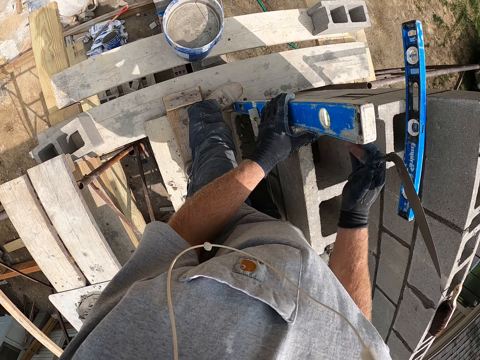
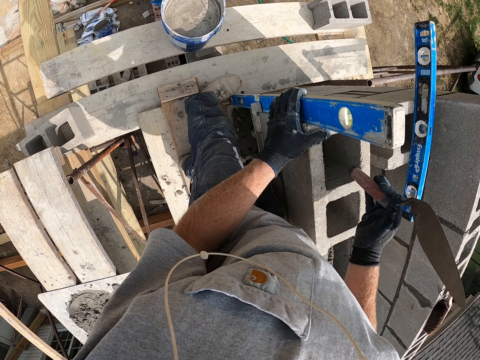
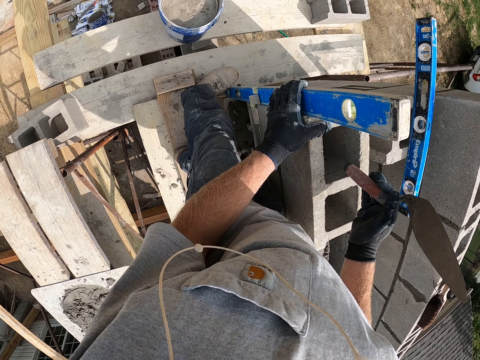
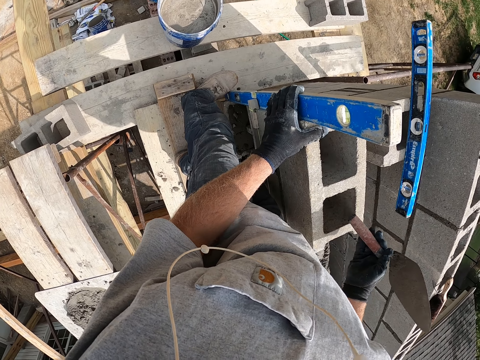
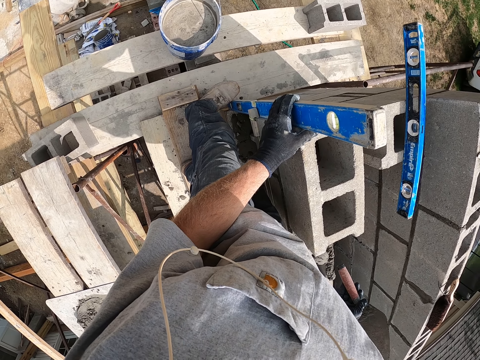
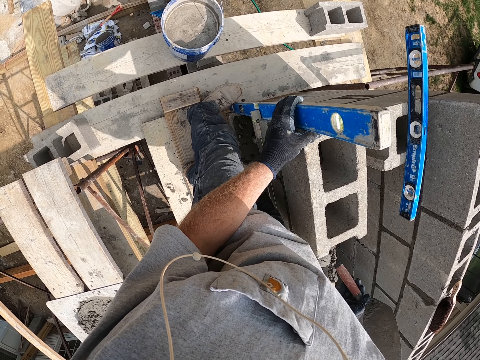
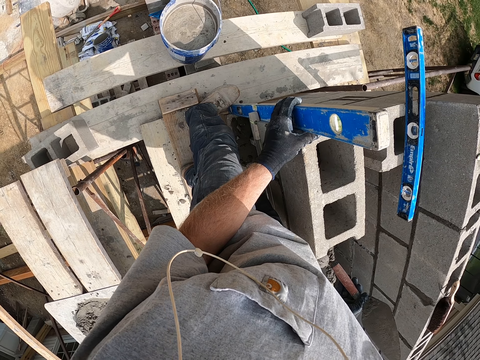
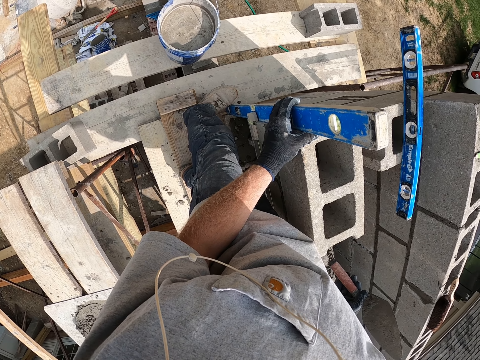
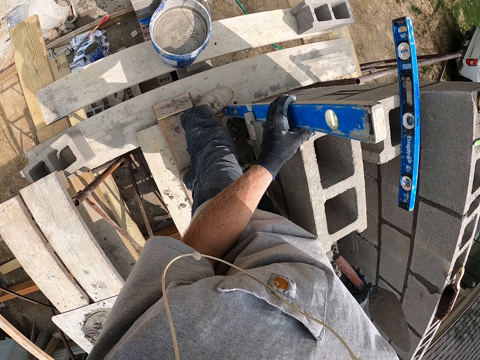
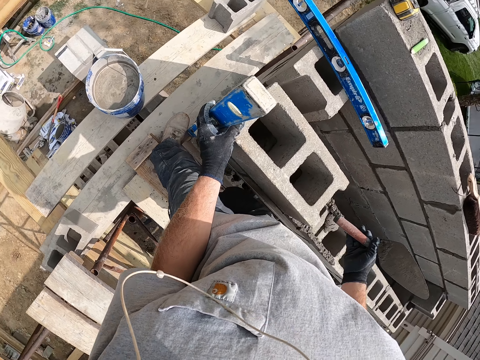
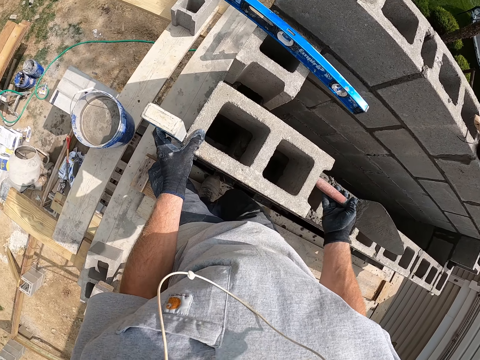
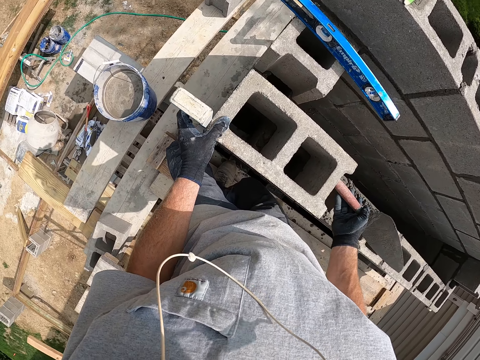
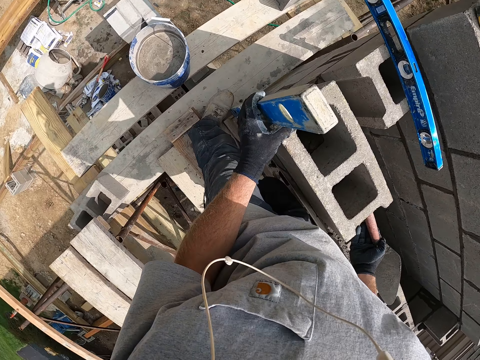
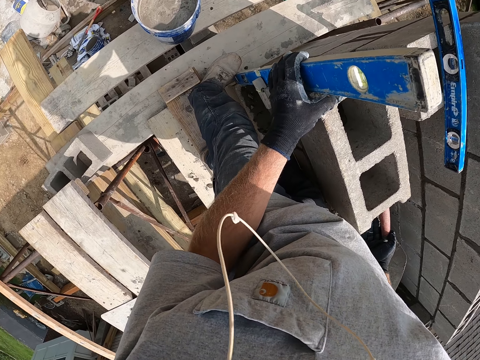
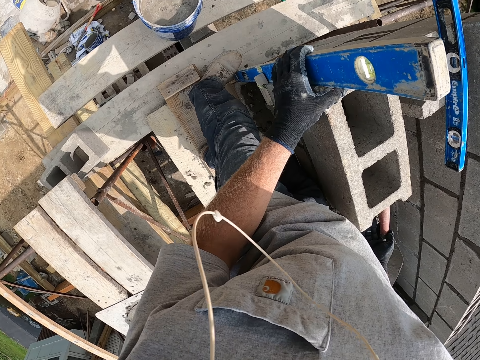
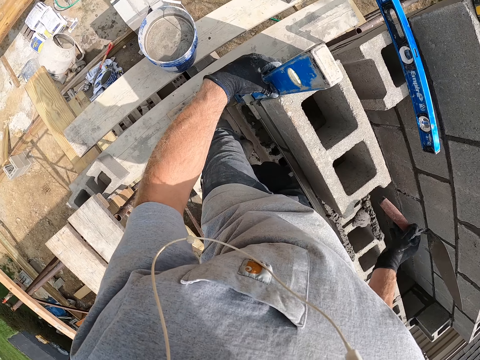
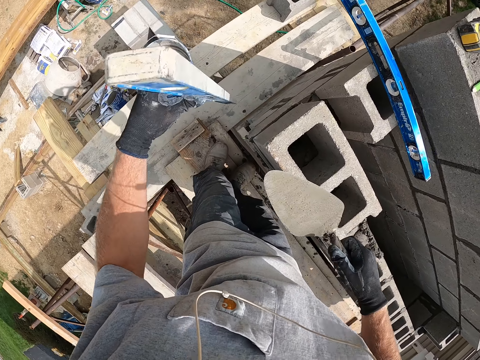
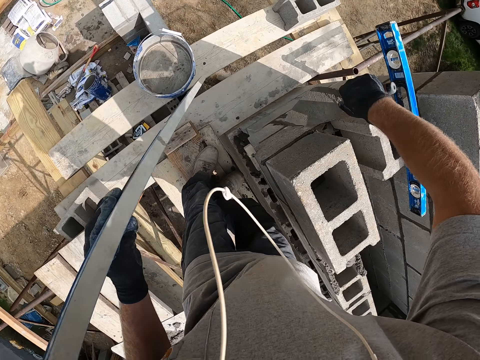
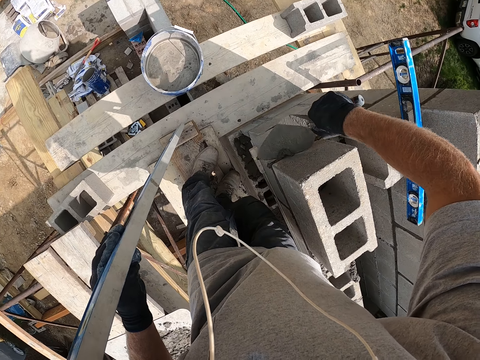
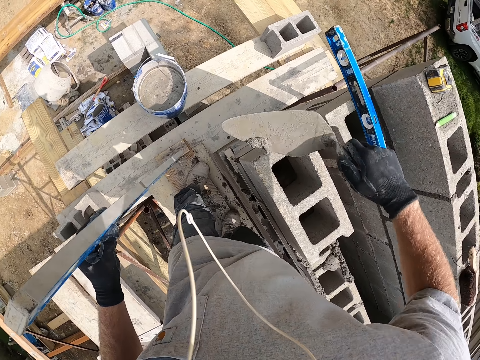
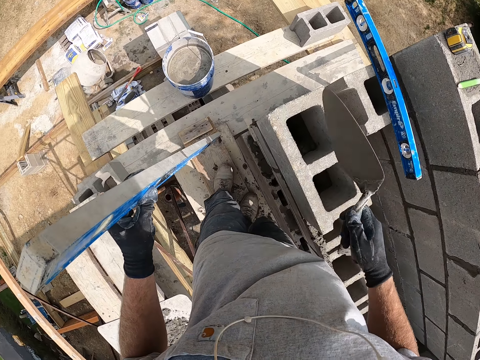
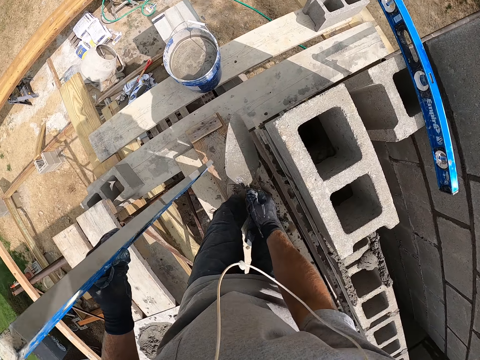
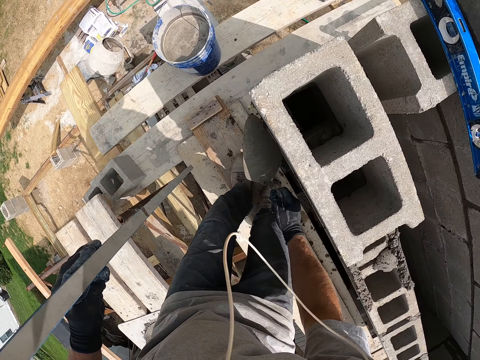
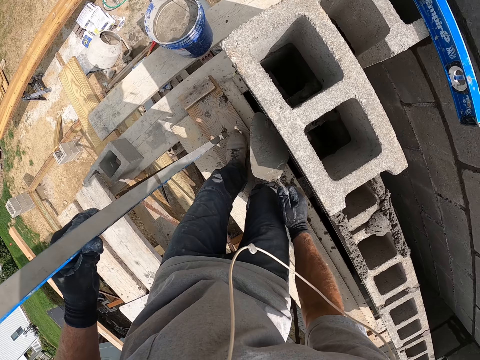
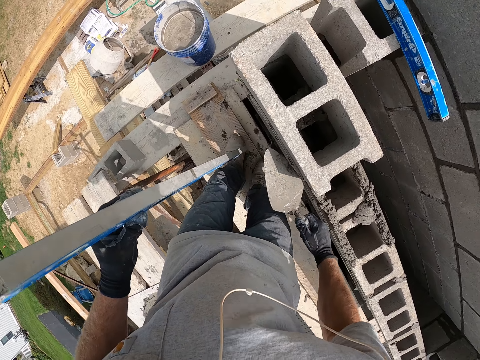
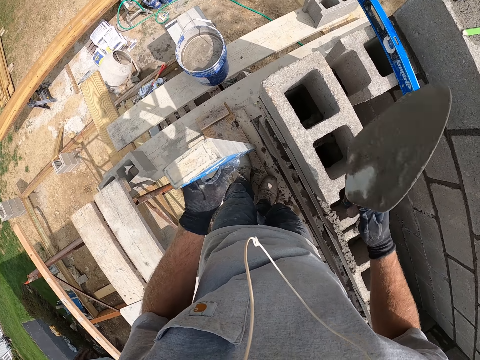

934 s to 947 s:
The camera wearer hits the side of the concrete brick with a trowel. They check the alignment. They remove the spirit level. They scoop the cement mortar on the concrete blocks with the trowel. They drop the cement mortar in the brick. They remove the cement on the concrete blocks with the trowel.

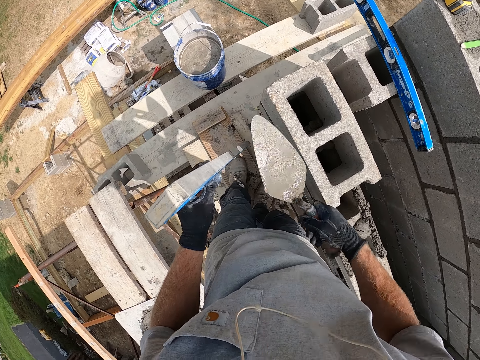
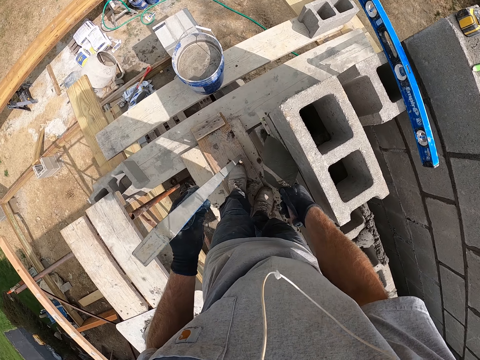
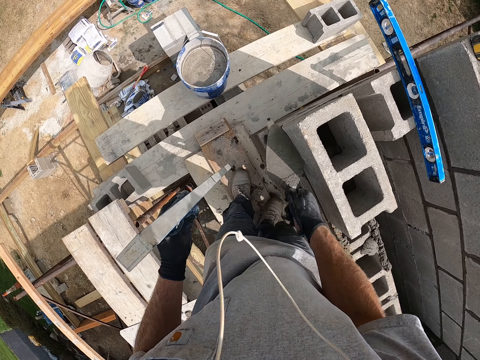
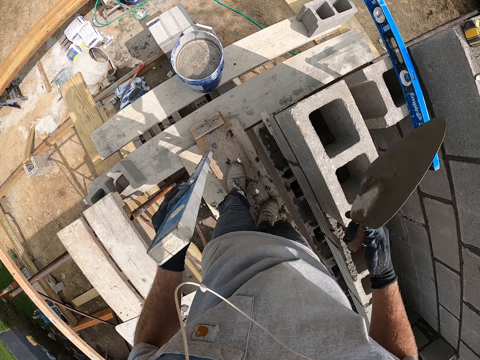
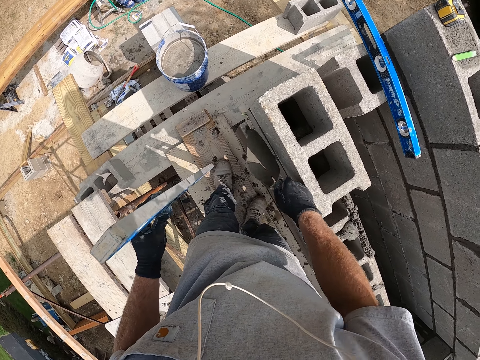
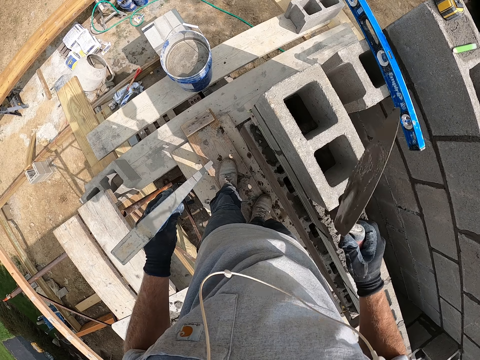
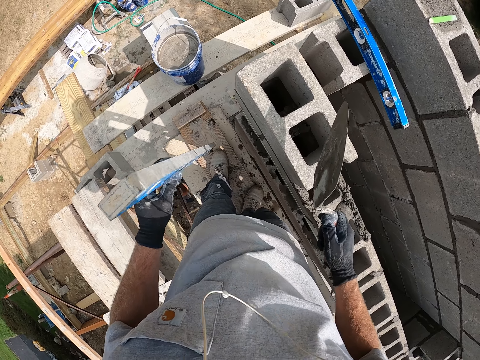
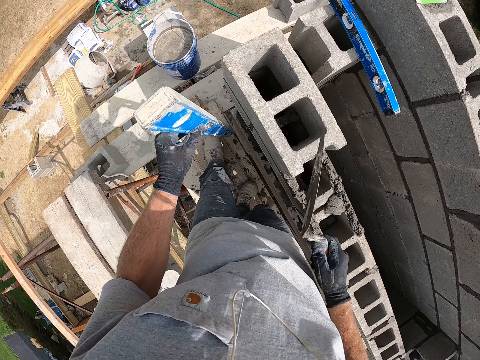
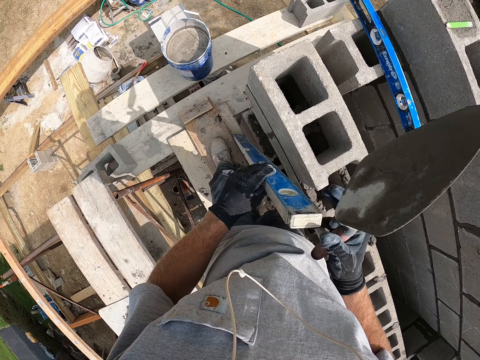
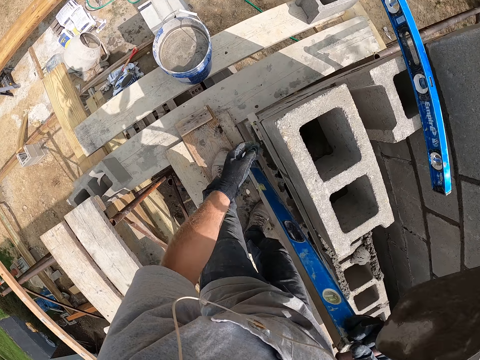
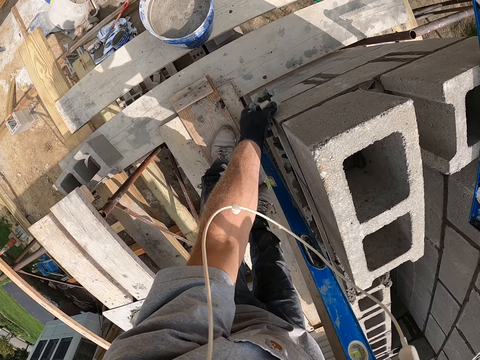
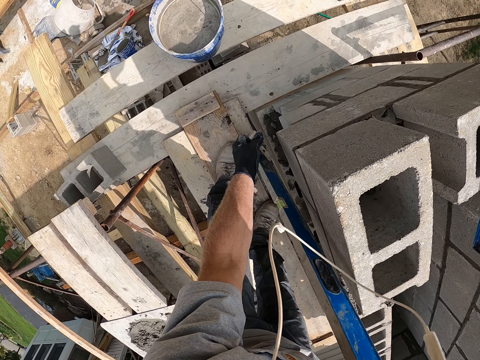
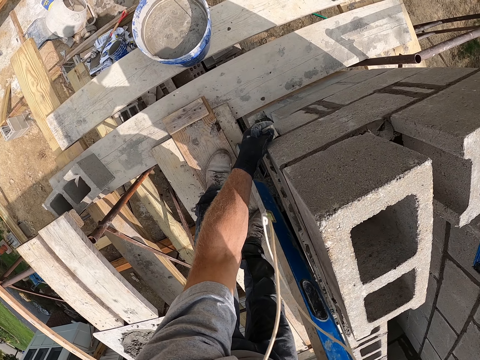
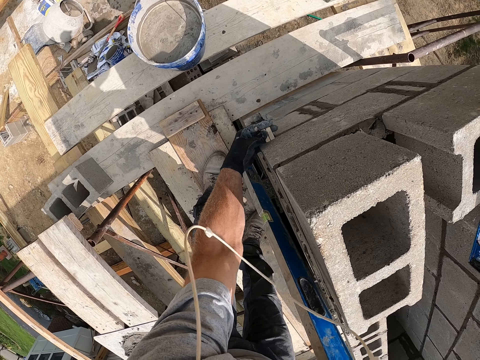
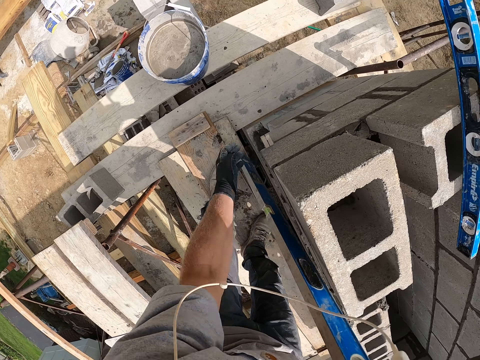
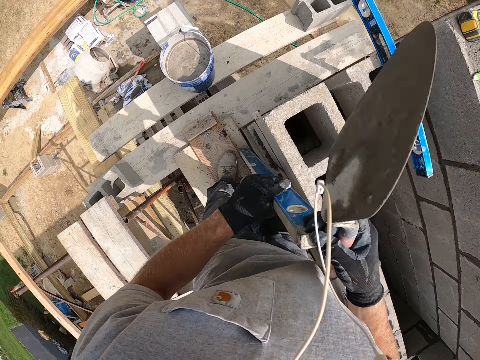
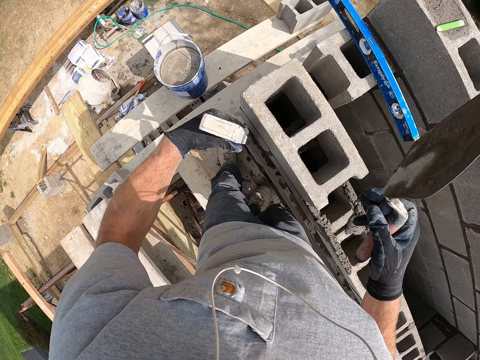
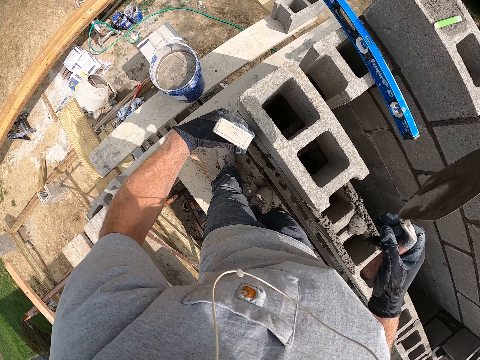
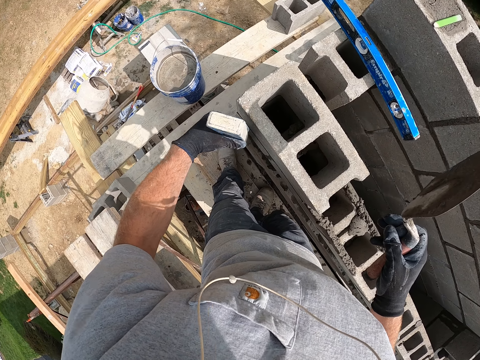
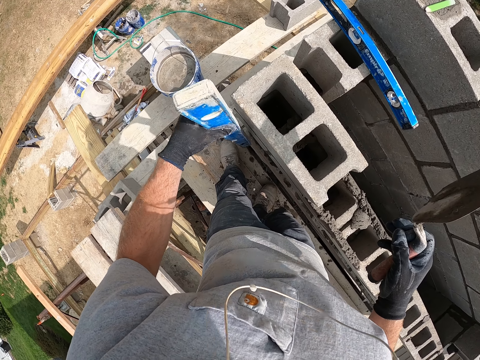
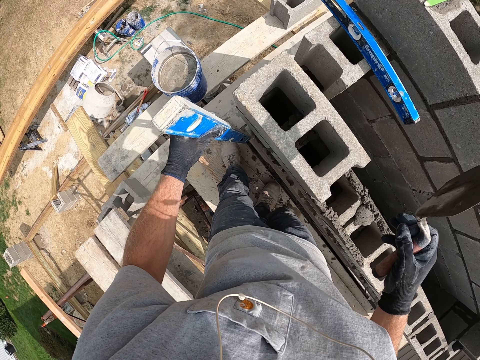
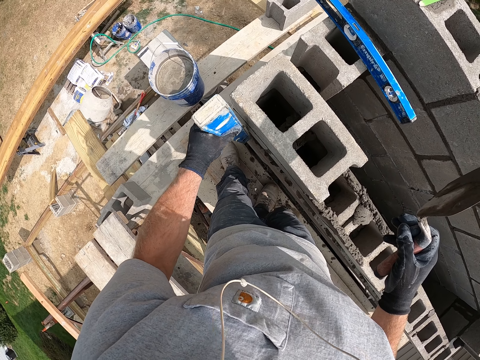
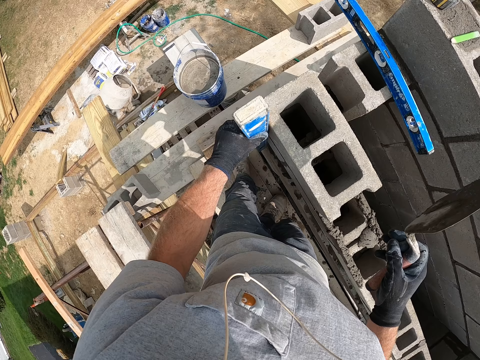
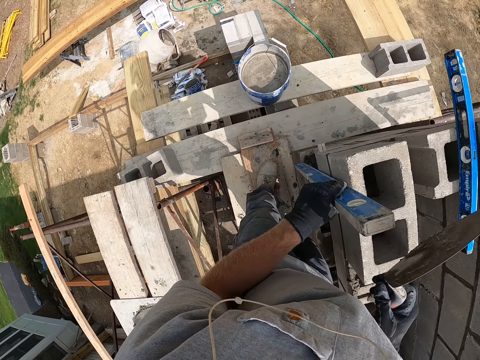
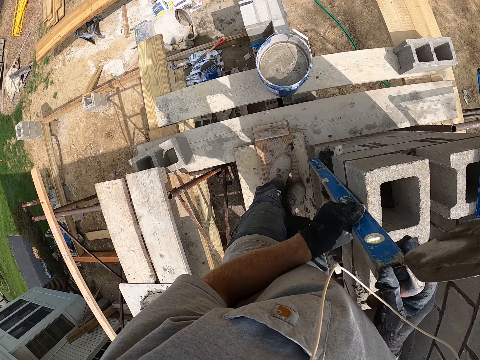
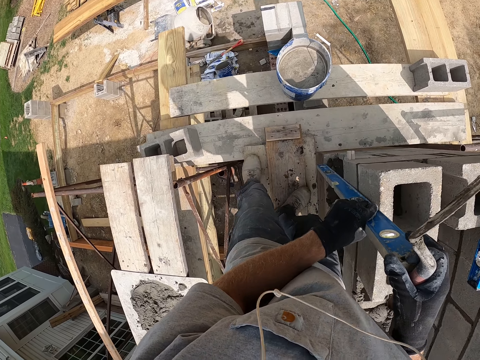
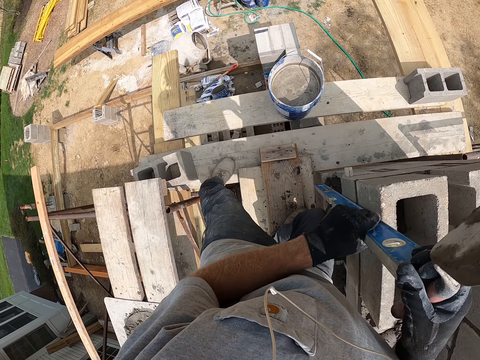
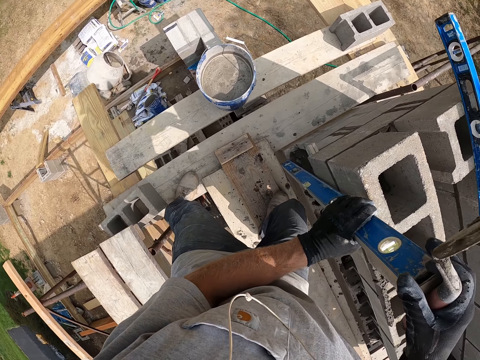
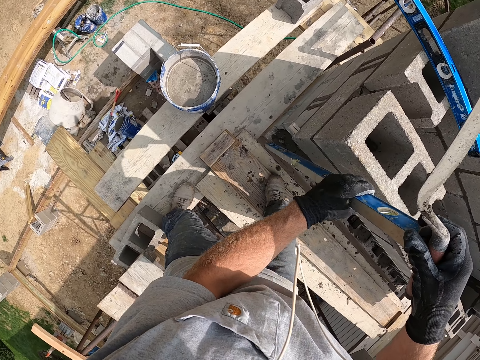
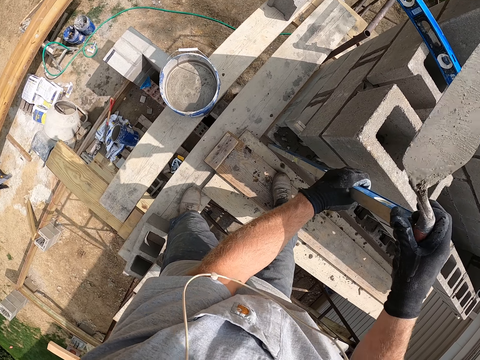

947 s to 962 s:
The camera wearer puts cement in the concrete blocks. They remove the cement on the concrete blocks with a trowel. They put the cement in the concrete blocks. They remove the cement on the concrete blocks with the trowel. They put the cement in the concrete blocks. They adjust the thread. They hold a level with the other hand. They move a level string stock. They attach the level string stock on the concrete blocks. They take the level from the other hand. They measure the brick with the spirit level. They place the spirit level on the concrete blocks. They move the spirit level. They place the spirit level in a horizontal position. They hold the spirit level with hands.
